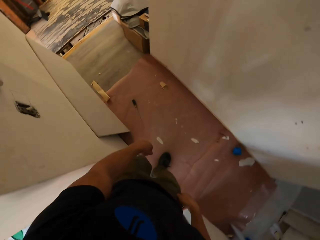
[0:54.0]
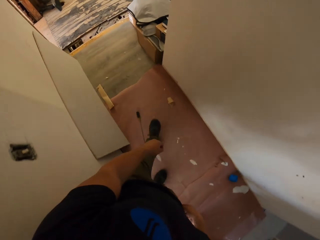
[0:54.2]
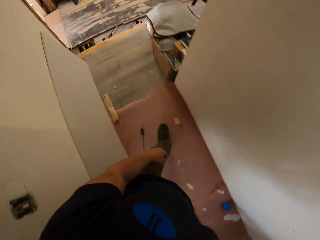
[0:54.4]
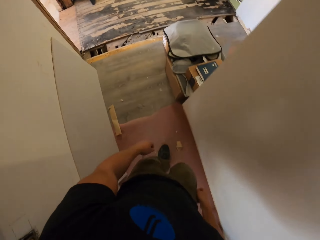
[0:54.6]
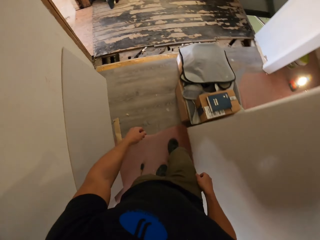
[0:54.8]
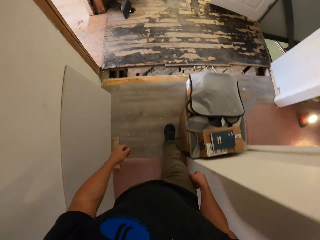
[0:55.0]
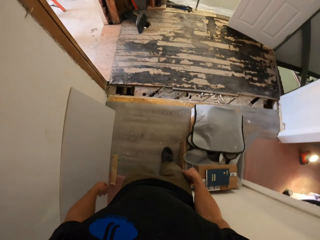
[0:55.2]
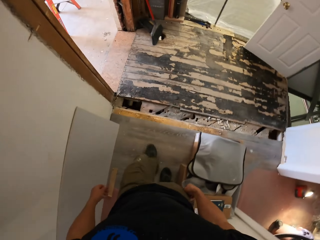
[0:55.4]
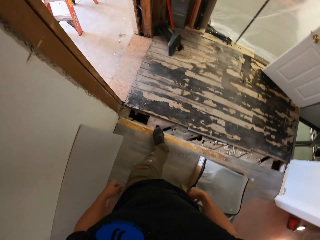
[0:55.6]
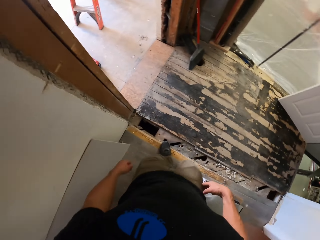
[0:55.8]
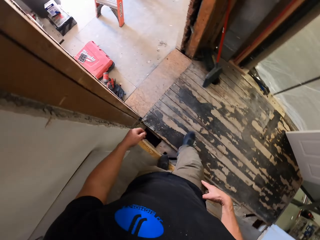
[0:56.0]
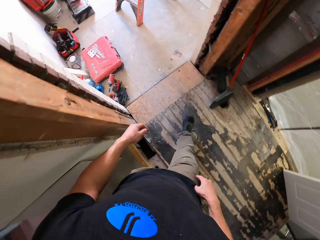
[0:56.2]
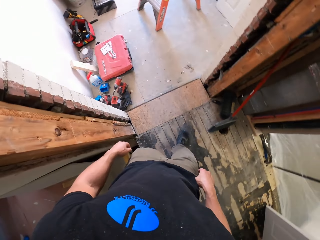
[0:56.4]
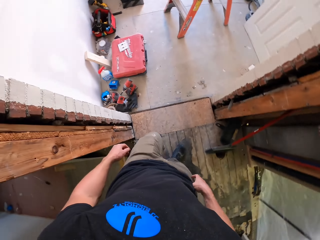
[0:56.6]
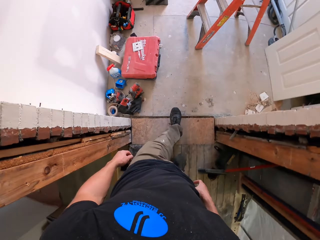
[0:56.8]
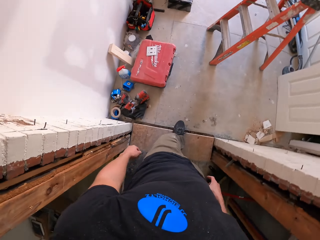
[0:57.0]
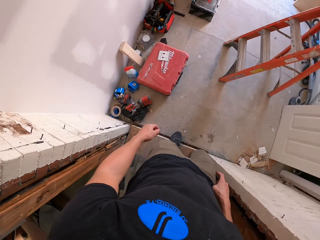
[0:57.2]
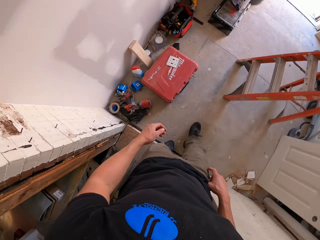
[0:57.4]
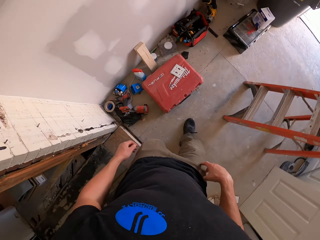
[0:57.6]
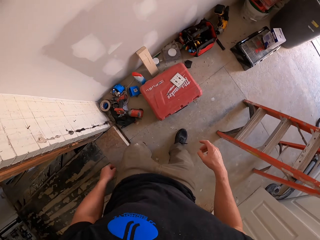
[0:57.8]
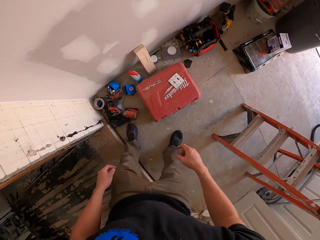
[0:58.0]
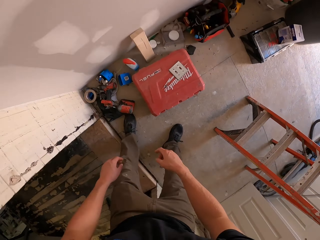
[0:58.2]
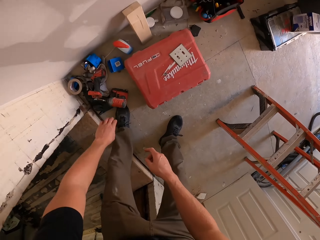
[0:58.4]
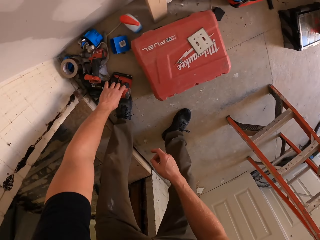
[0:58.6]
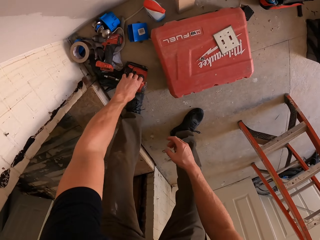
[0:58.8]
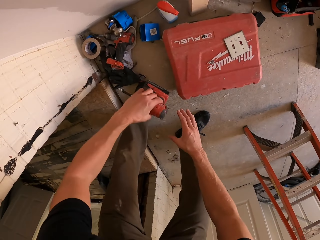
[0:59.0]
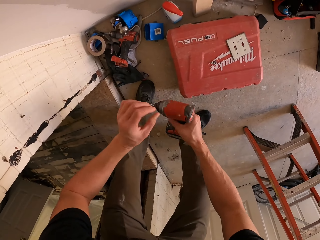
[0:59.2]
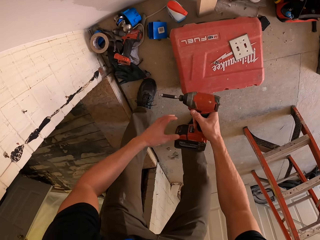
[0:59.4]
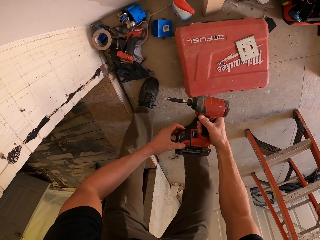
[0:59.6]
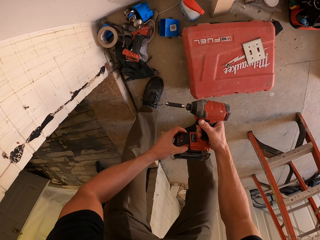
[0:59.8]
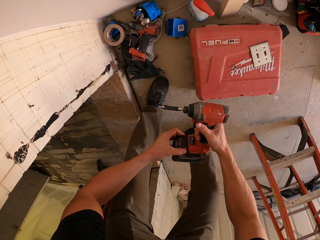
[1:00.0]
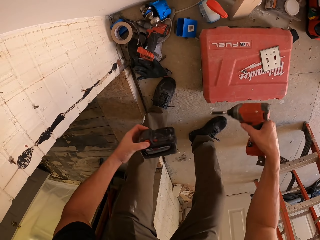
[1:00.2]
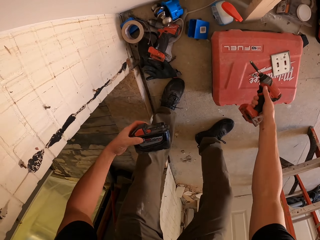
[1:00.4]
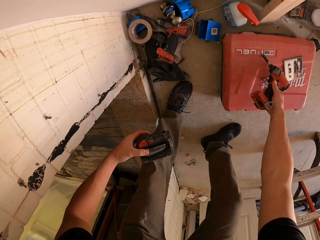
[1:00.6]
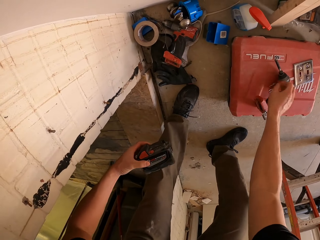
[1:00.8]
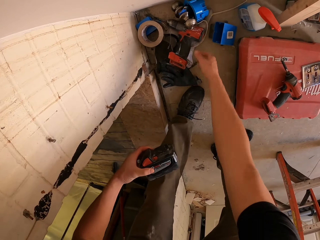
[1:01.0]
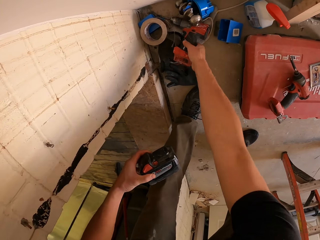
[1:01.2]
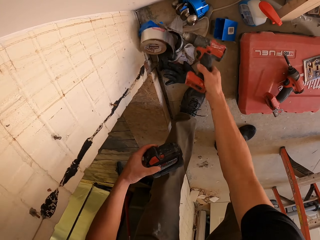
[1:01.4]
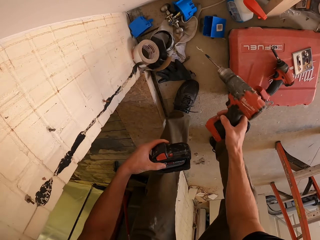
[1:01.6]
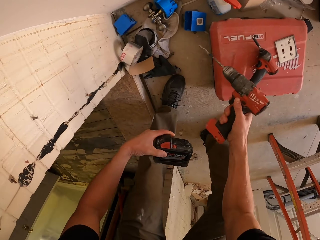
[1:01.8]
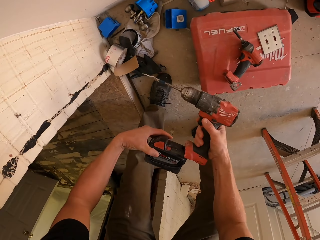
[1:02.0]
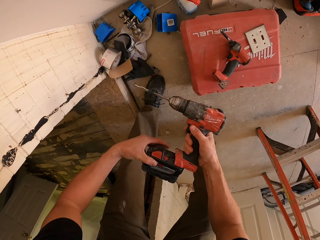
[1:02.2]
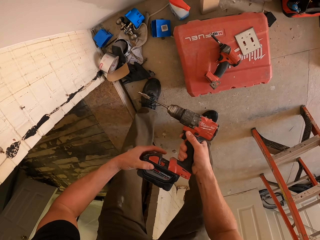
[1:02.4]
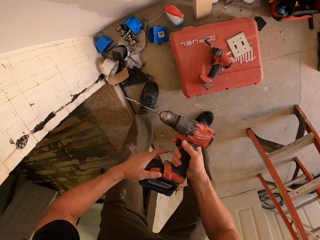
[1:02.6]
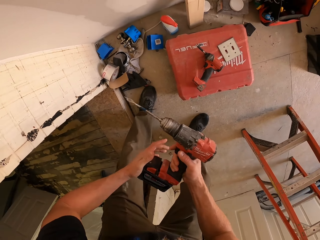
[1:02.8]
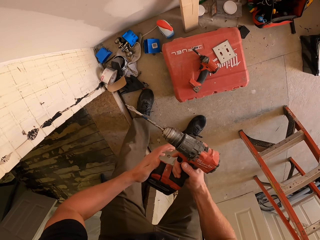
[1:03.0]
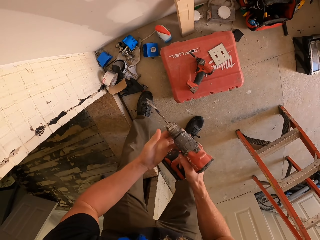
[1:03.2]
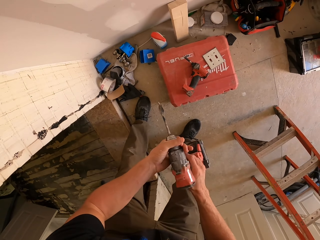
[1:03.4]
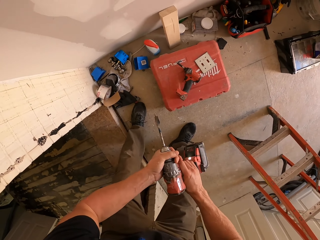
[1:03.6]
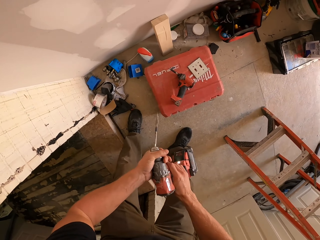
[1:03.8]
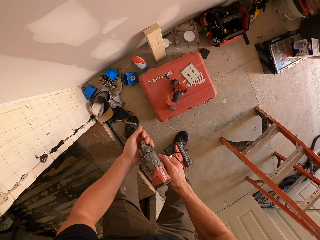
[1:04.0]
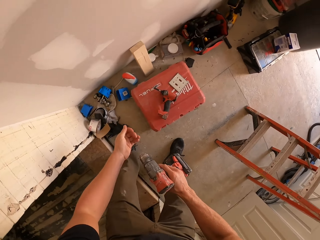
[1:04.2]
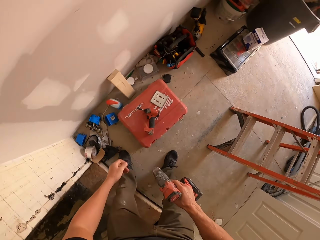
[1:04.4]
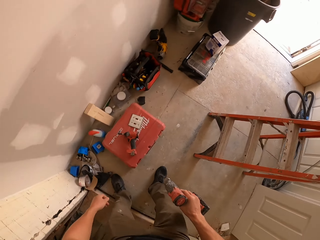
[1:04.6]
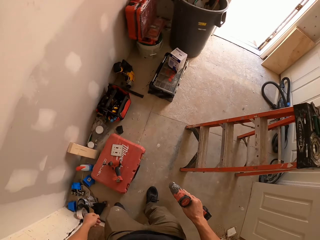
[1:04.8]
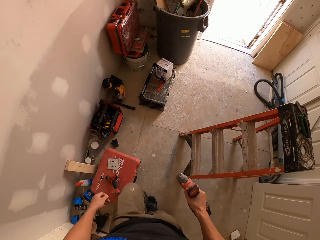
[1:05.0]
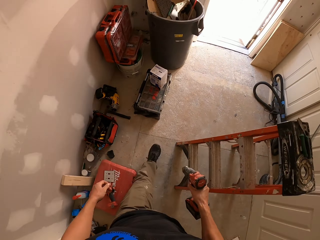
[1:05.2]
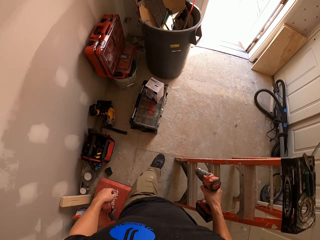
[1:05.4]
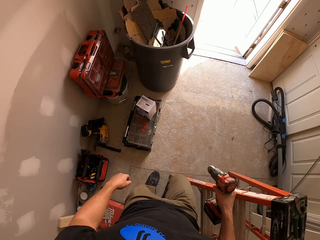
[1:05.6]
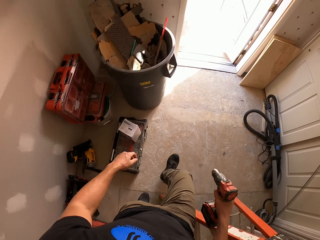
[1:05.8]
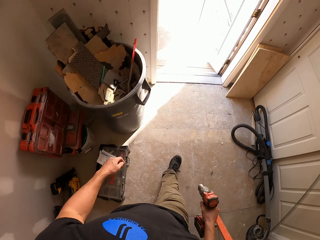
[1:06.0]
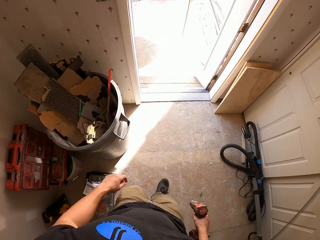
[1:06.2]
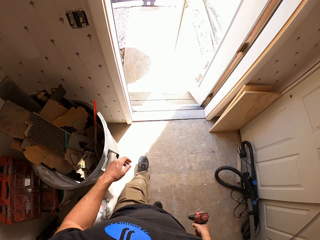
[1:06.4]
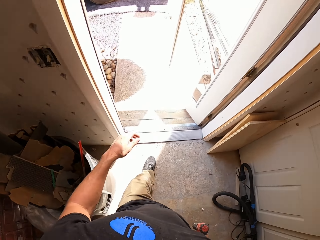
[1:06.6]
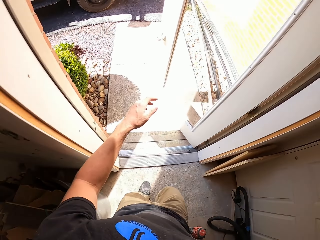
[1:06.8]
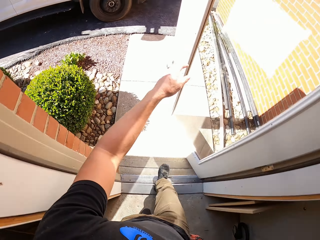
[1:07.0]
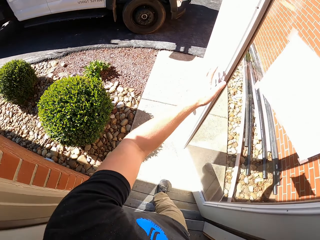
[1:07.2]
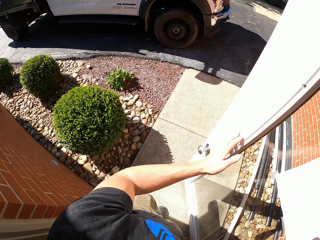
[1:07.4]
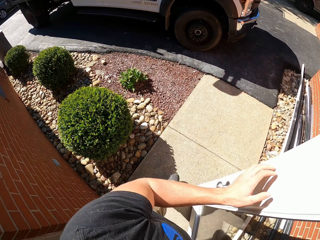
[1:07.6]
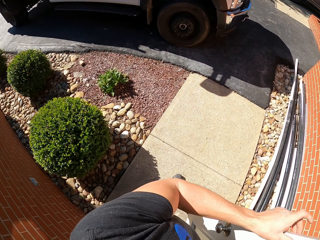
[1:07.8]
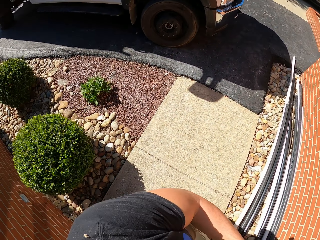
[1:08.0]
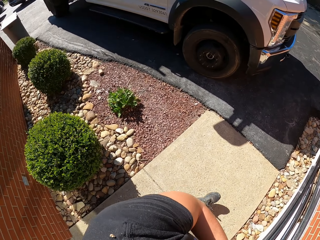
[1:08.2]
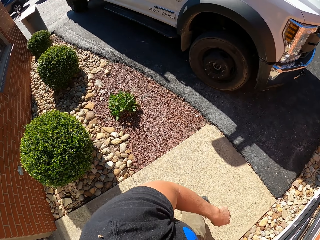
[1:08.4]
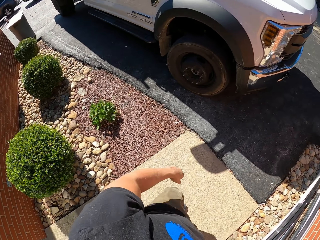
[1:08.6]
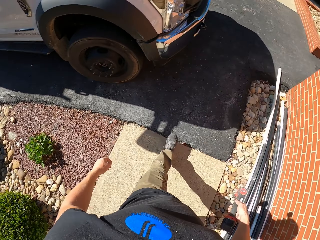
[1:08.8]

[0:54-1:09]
The camera wearer walks out of the room. They pick up an electric drilling machine or drill machine. They separate part of the drill machine. They put the drill machine down. They pick up the drill machine. They join parts of the drill machine. They fix something on the electric drill. They walk around. They walk out of the room.

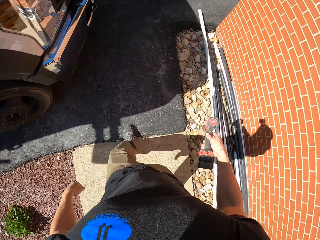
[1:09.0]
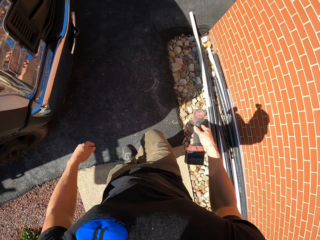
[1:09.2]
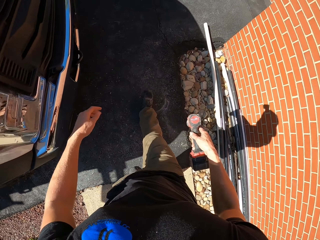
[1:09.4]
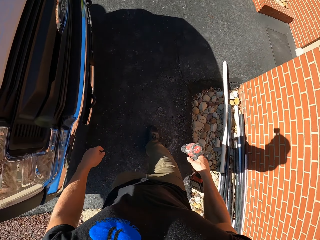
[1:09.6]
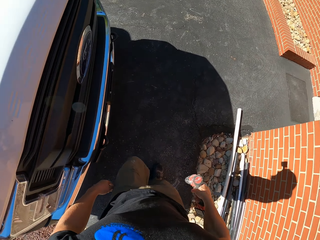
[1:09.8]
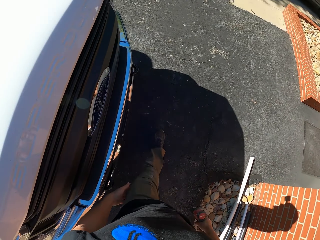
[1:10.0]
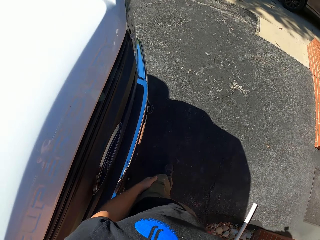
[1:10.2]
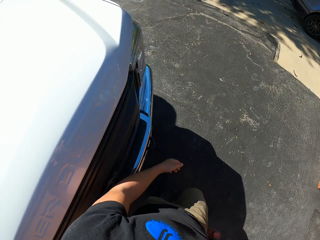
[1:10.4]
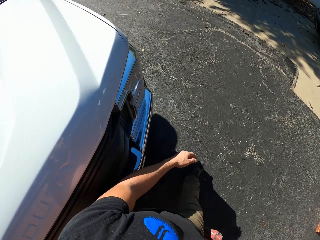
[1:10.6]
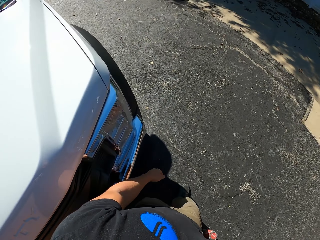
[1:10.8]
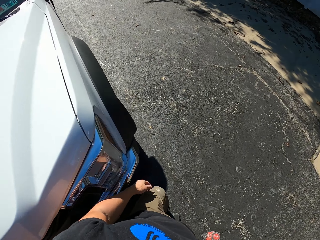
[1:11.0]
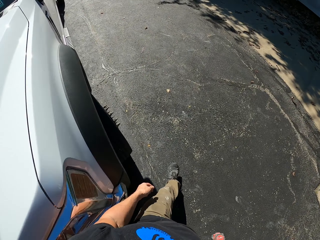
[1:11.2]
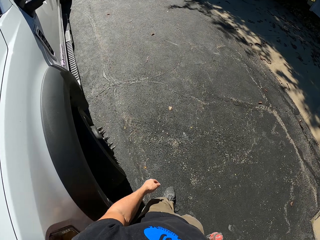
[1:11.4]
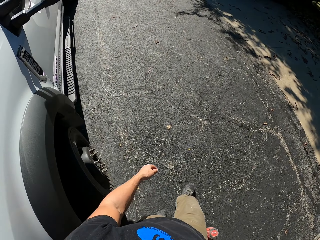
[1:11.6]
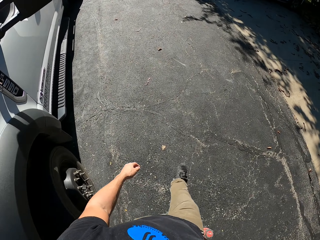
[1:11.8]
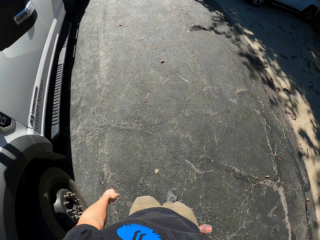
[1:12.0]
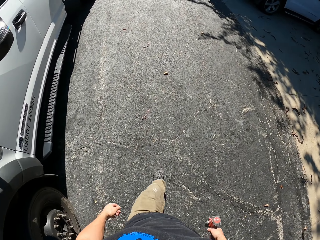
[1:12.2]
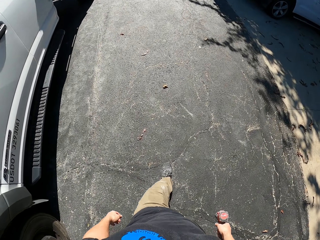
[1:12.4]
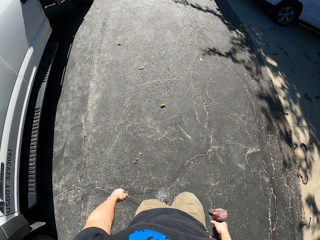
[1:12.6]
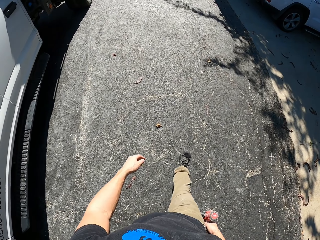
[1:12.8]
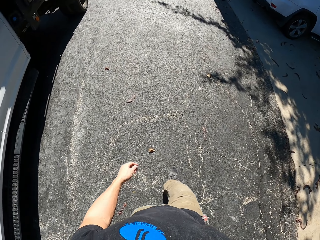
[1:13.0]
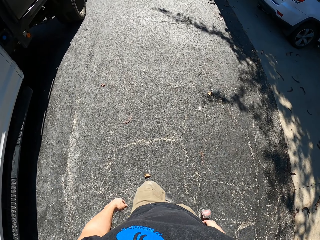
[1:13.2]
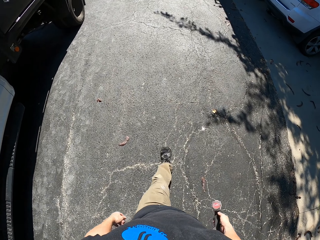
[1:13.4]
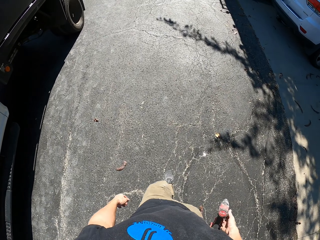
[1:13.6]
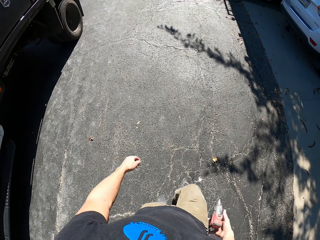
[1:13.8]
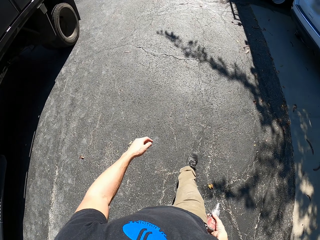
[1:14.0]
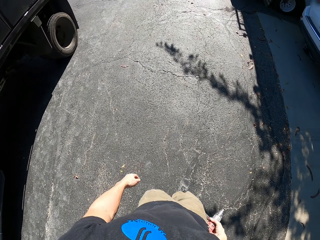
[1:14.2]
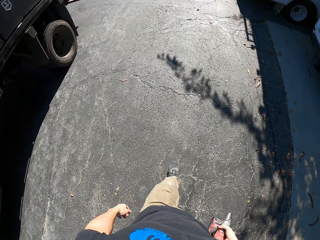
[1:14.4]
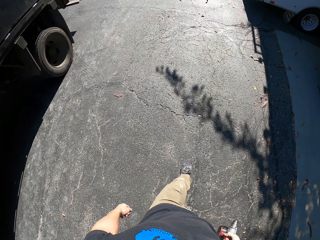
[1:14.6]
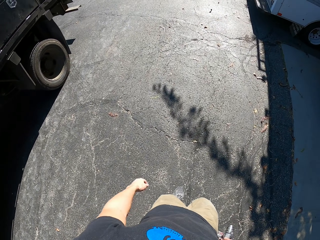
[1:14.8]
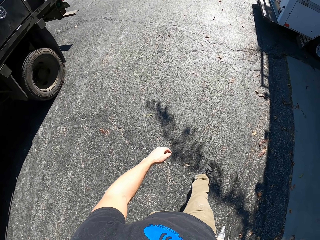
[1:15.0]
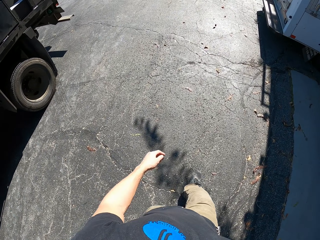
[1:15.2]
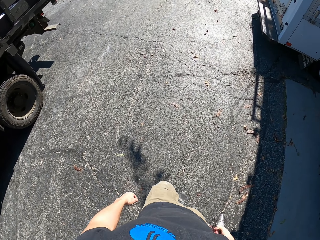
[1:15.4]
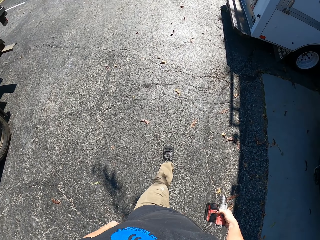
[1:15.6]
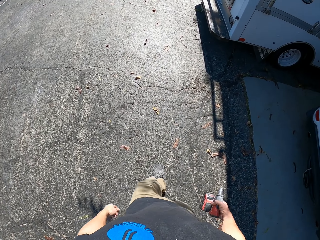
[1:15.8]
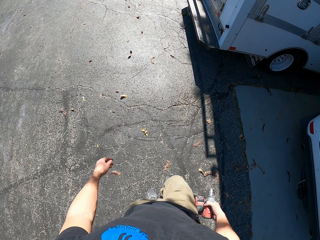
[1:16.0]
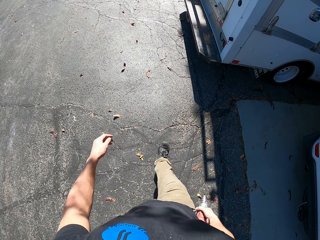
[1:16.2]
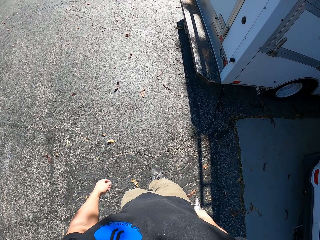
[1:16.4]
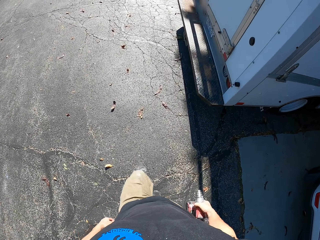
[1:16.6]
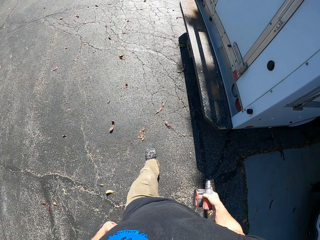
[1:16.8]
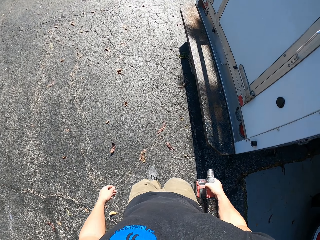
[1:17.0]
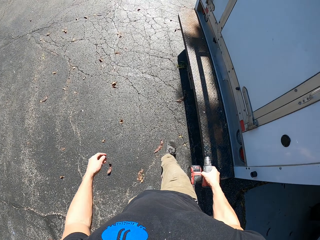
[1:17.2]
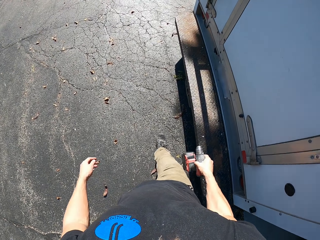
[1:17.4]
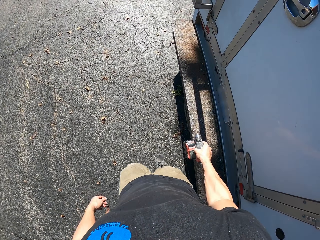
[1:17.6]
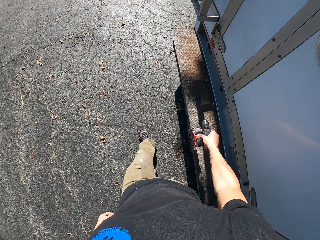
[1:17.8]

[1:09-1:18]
The camera wearer walks on a tarmac road.
